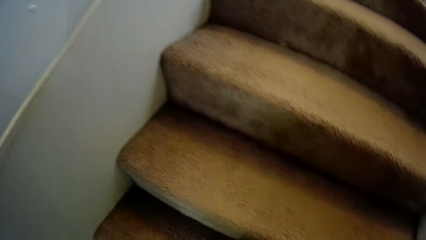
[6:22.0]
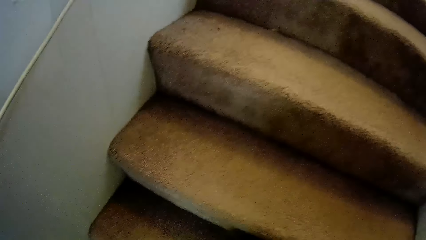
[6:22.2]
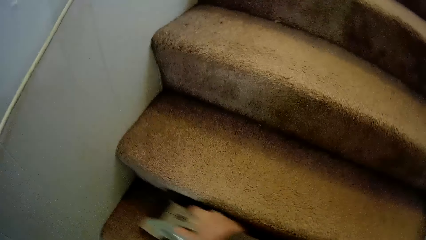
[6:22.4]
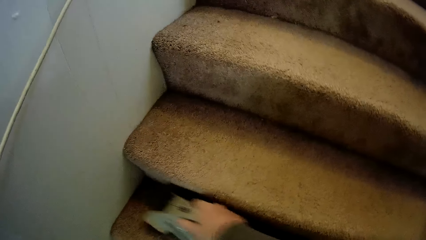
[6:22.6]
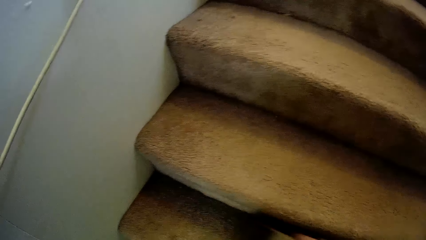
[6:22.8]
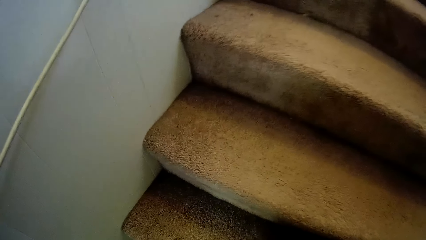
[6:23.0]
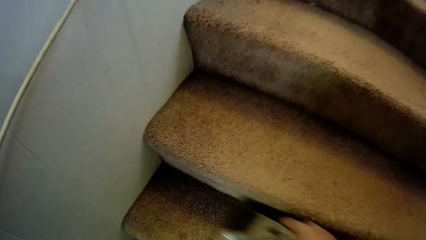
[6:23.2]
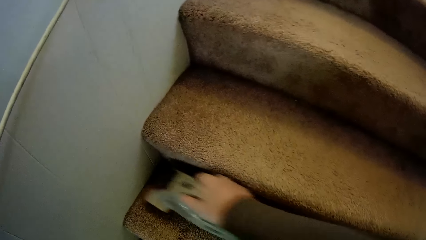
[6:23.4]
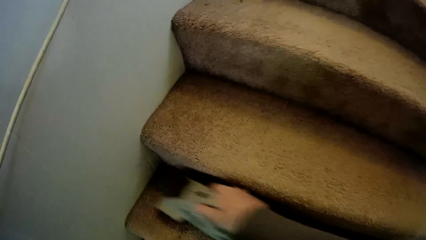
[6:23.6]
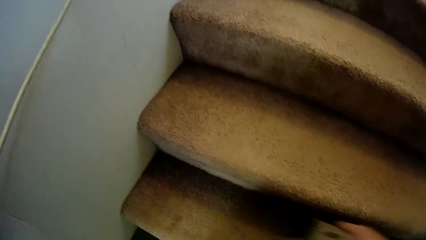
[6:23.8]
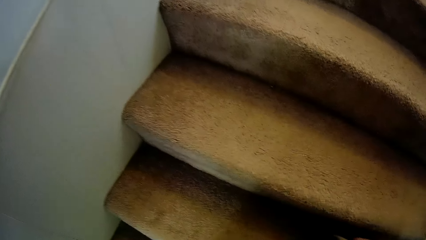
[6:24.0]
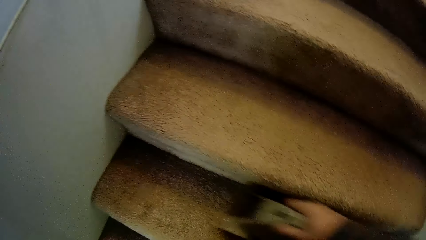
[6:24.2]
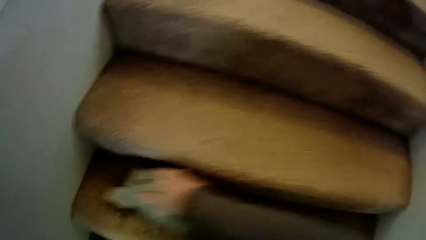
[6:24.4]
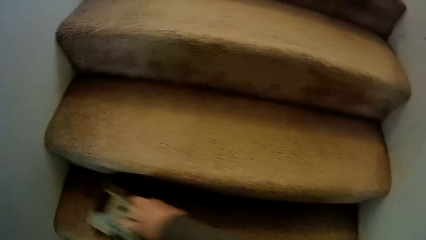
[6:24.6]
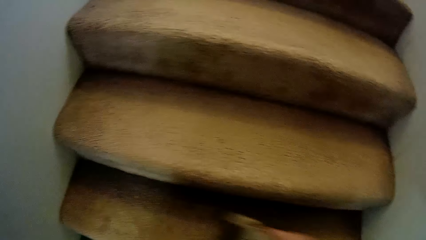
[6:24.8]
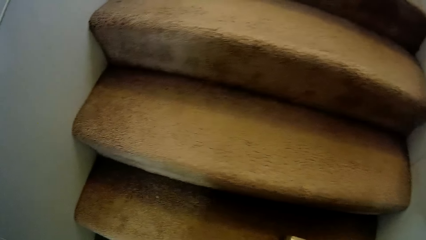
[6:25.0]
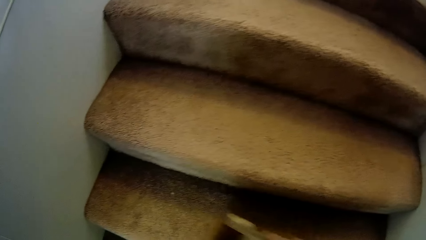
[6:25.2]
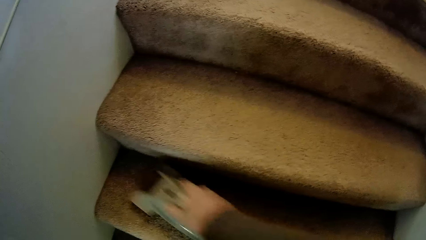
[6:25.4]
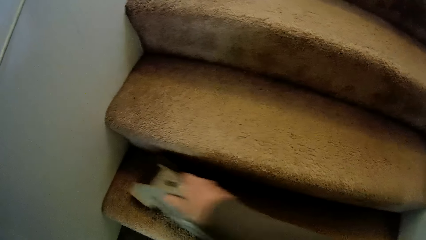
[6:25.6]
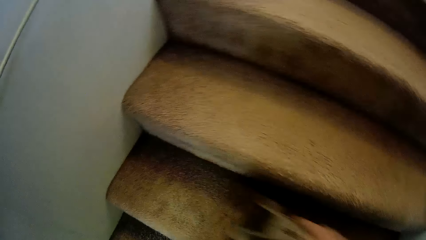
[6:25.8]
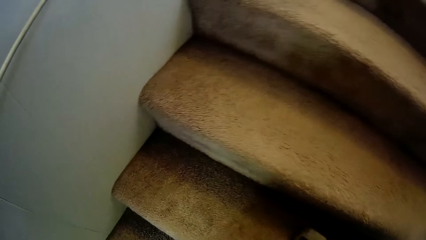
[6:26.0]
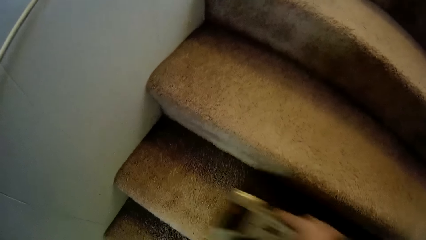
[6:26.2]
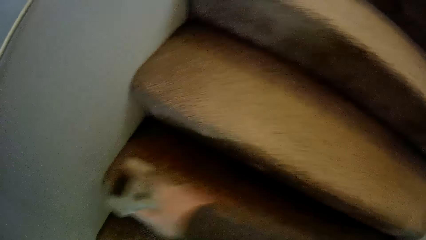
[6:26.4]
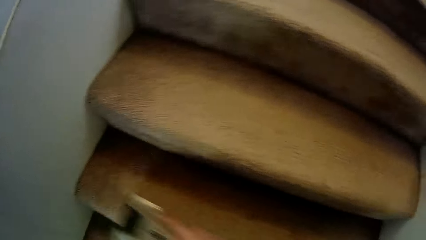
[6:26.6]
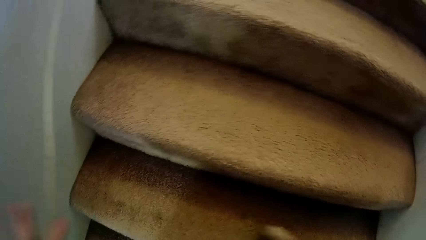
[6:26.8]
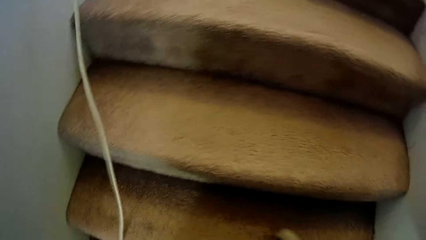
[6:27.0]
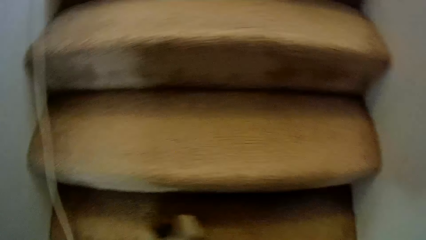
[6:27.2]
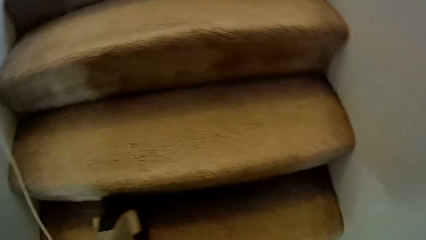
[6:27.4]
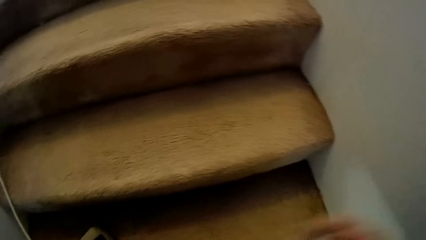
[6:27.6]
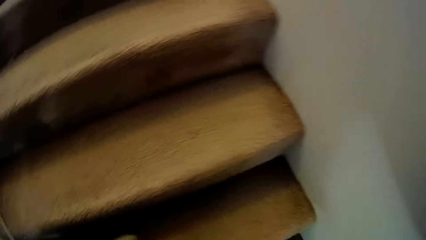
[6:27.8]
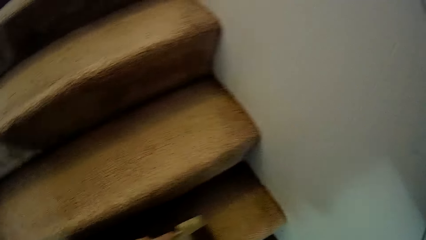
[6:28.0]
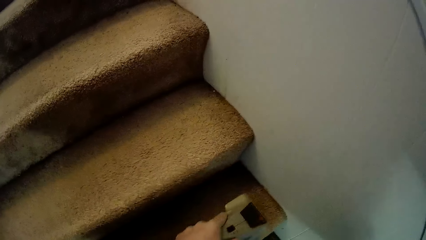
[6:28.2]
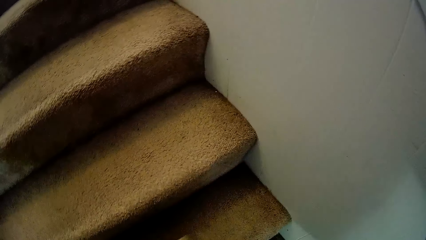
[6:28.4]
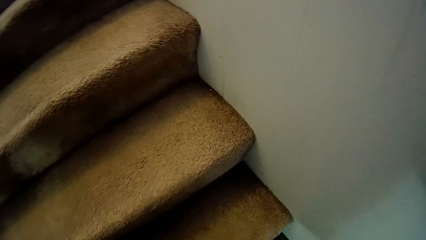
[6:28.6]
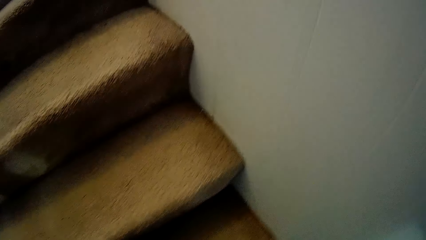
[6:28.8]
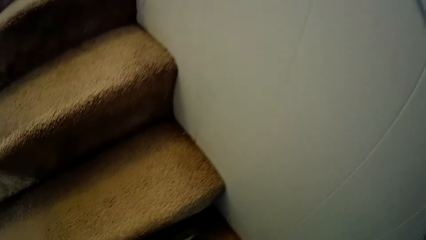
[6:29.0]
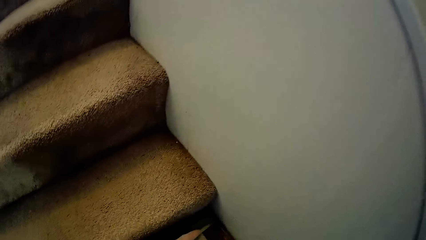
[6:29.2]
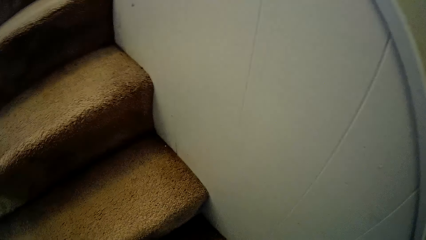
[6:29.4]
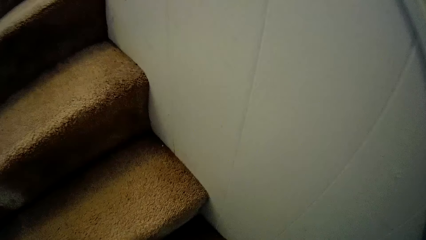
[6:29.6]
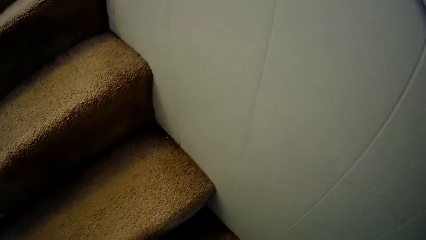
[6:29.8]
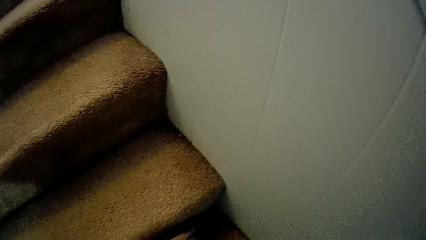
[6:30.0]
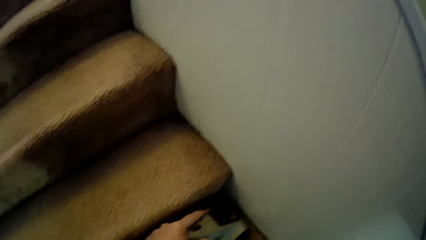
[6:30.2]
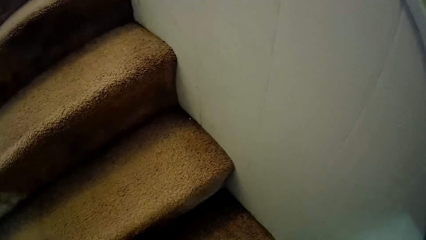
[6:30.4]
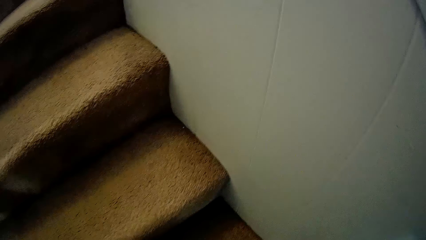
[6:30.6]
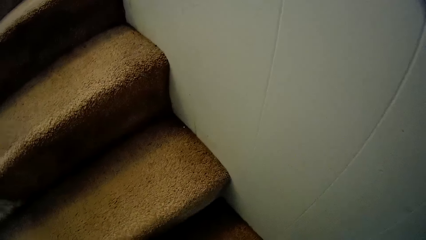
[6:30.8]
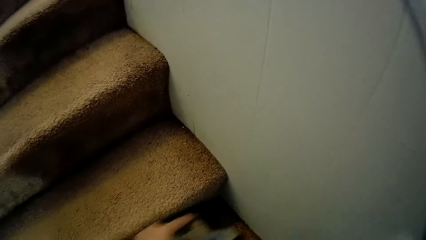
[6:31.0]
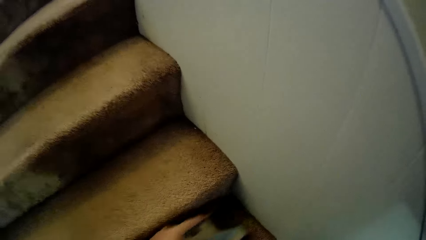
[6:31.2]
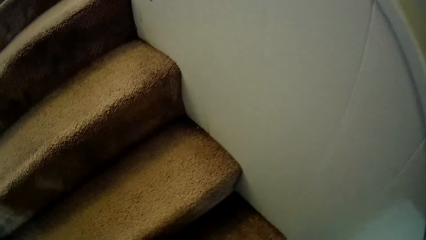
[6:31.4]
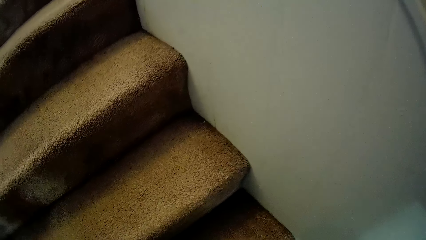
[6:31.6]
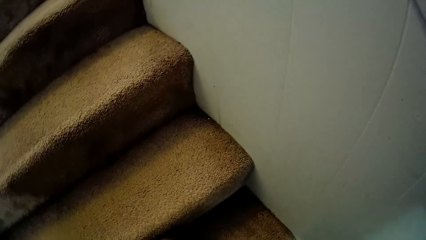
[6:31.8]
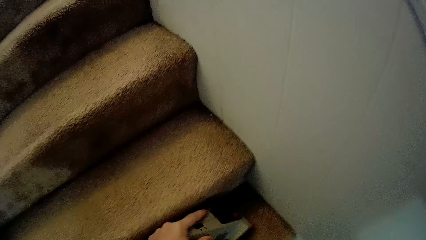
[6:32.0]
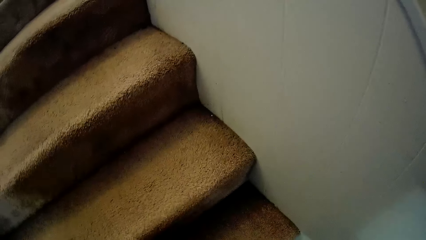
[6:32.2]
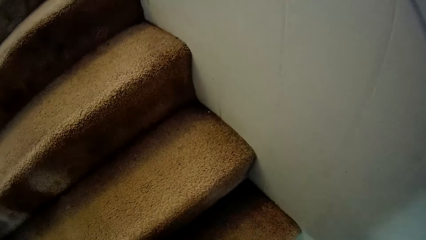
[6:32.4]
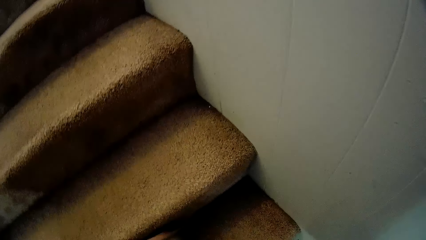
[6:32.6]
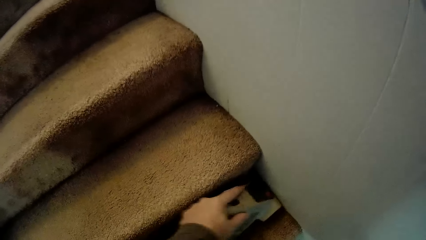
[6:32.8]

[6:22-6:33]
The camera wearer drops the wire. They clean the staircase carpet.

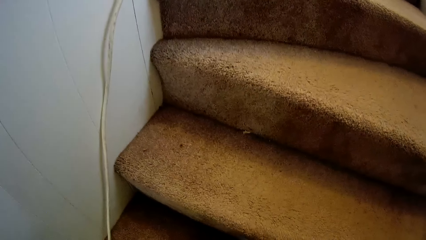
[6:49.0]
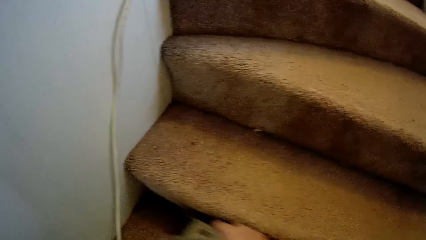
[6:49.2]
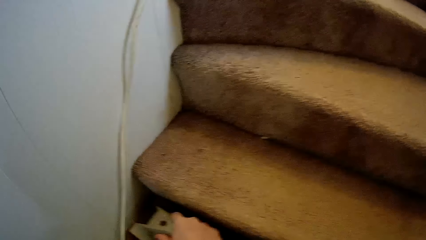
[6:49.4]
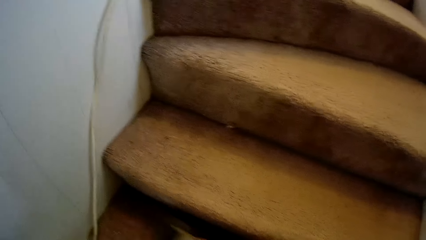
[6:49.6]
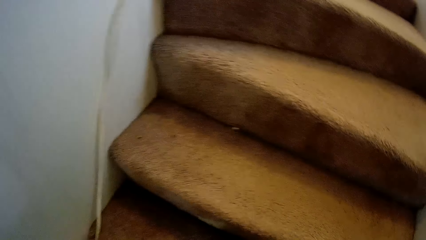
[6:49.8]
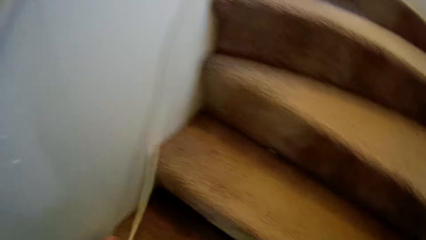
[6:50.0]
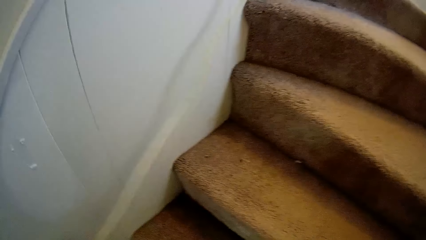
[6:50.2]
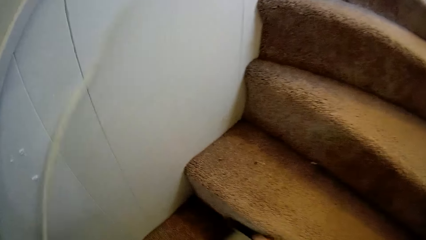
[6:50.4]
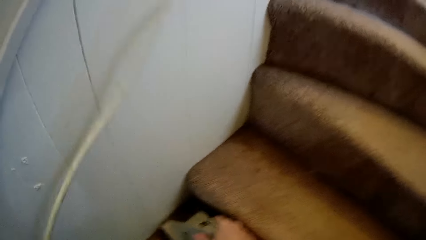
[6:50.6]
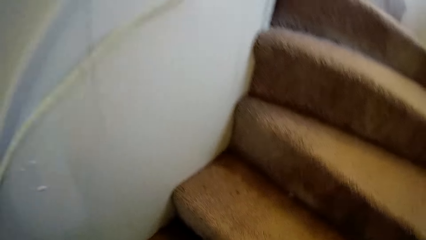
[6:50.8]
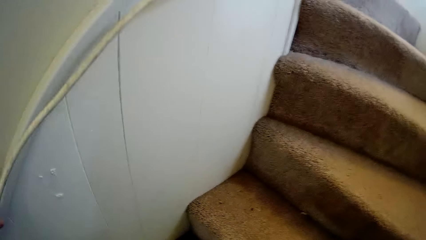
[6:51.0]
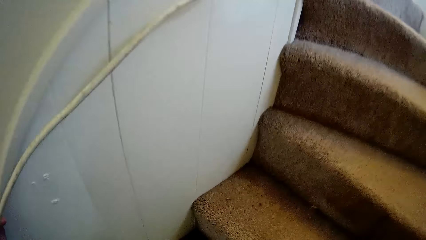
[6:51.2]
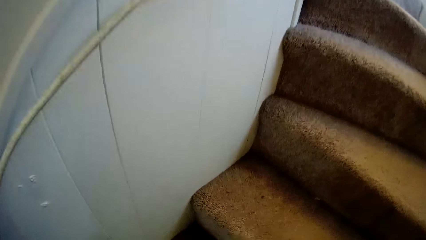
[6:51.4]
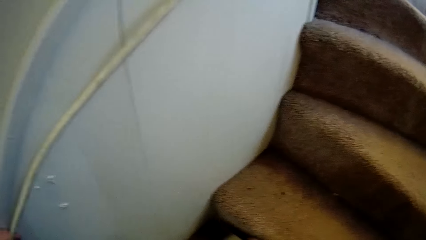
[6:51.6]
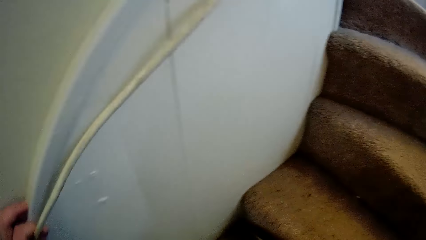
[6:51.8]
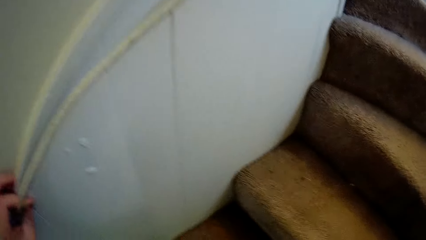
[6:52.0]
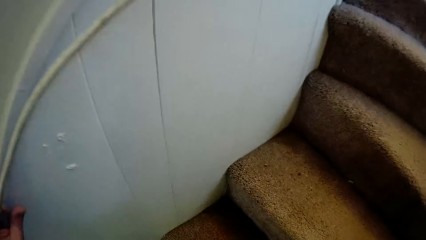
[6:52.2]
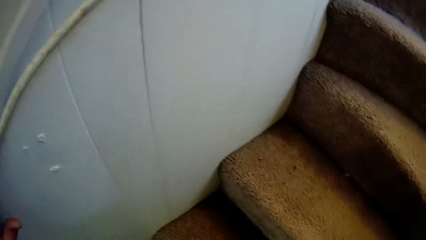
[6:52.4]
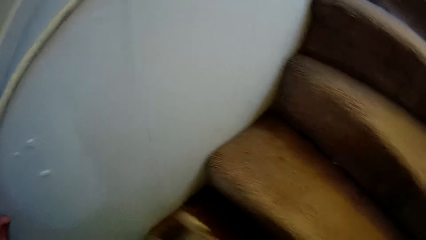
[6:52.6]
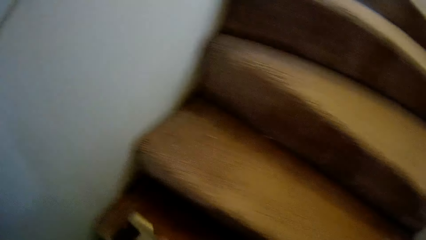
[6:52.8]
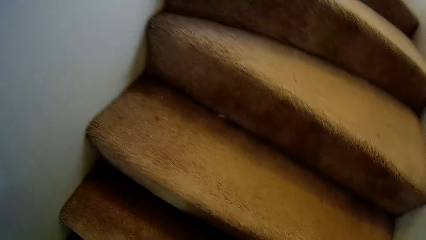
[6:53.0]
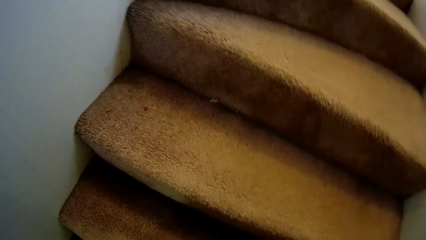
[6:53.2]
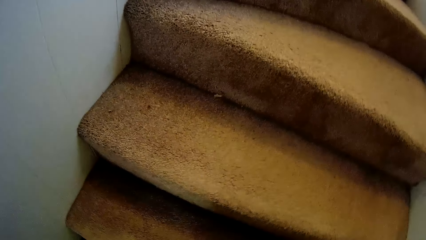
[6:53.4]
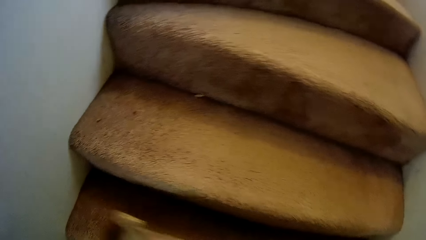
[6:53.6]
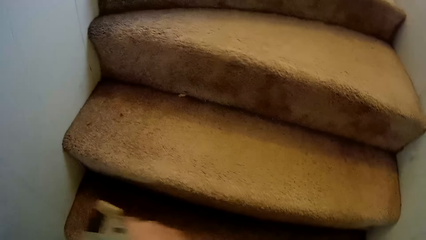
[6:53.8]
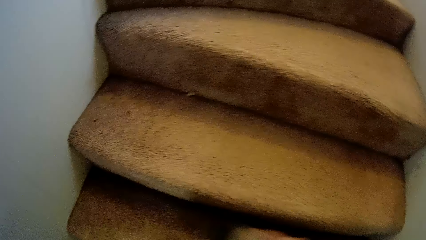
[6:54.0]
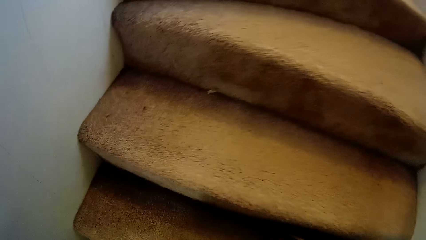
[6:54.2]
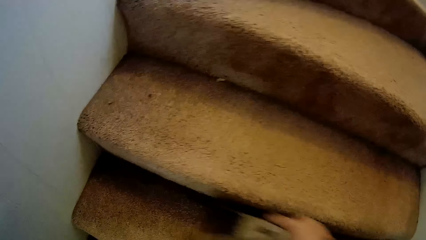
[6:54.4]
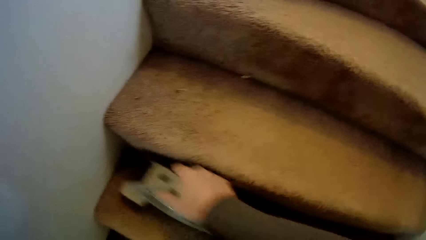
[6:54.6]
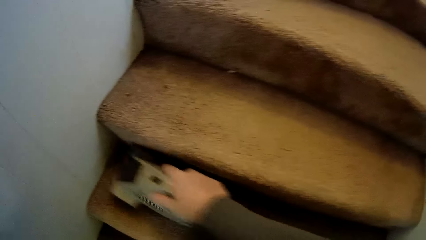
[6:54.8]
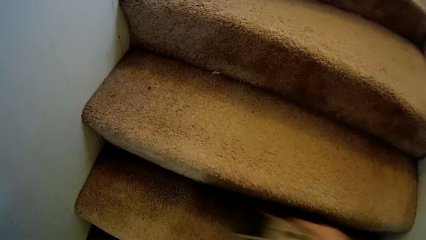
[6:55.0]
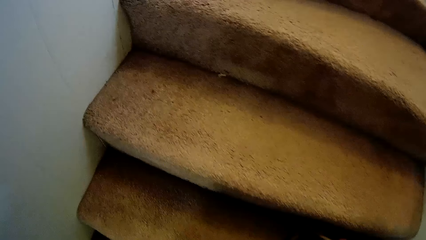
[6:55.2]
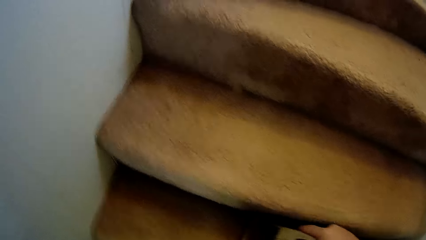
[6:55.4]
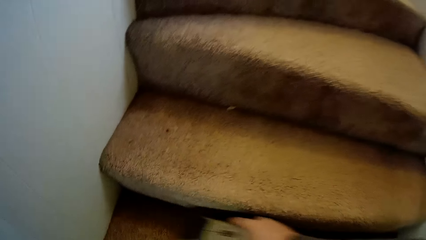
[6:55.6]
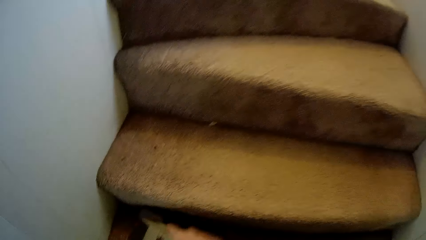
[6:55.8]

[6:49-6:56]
The camera wearer lifts the wire. They clean the staircase carpet.
